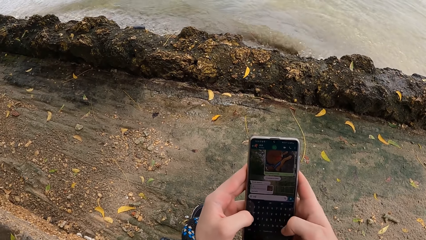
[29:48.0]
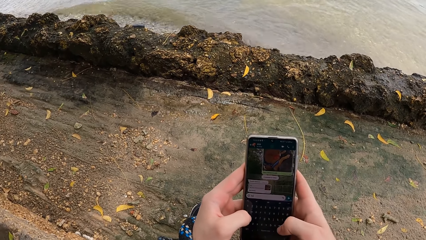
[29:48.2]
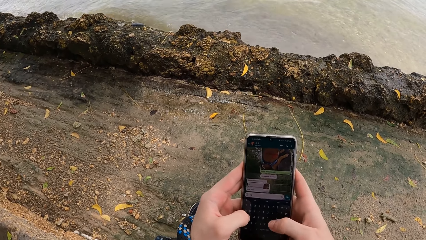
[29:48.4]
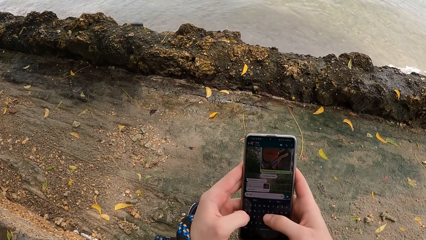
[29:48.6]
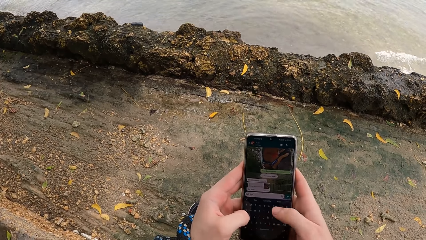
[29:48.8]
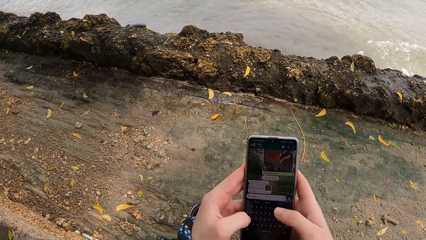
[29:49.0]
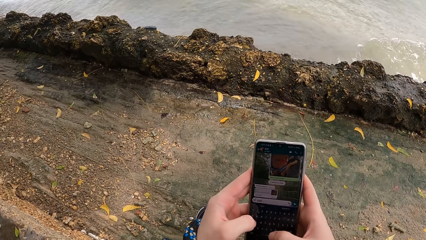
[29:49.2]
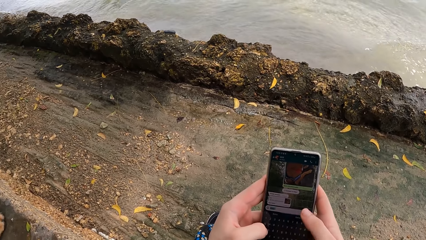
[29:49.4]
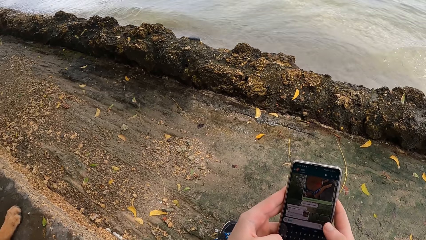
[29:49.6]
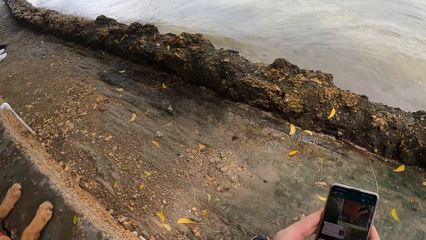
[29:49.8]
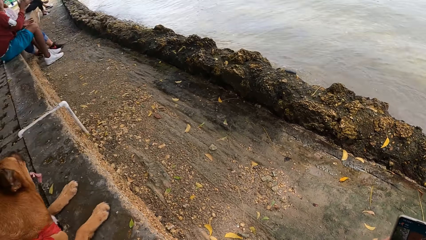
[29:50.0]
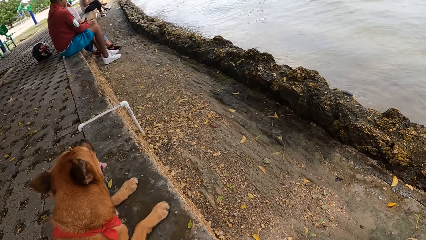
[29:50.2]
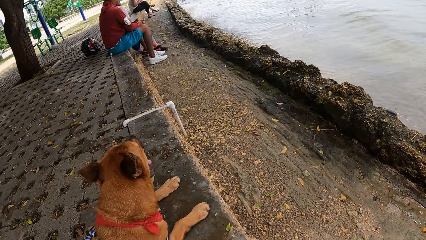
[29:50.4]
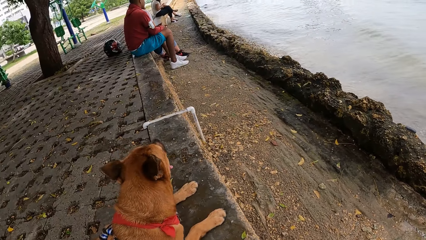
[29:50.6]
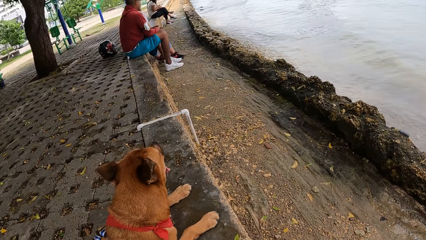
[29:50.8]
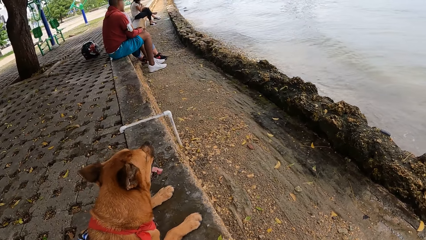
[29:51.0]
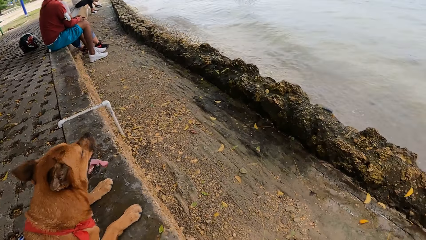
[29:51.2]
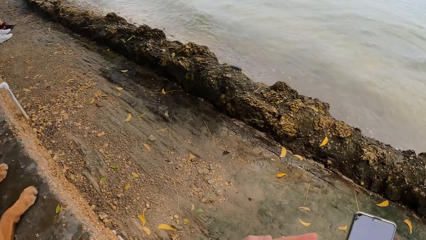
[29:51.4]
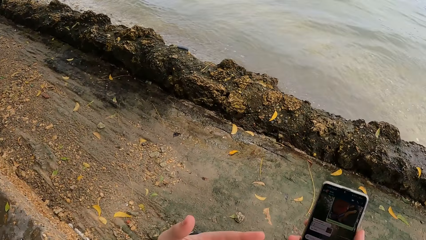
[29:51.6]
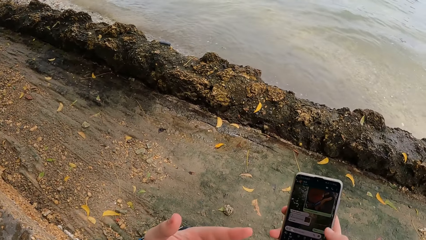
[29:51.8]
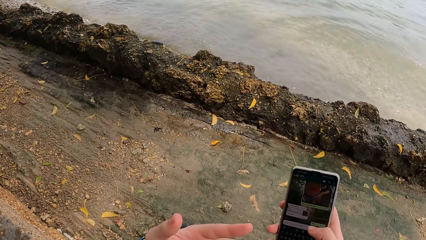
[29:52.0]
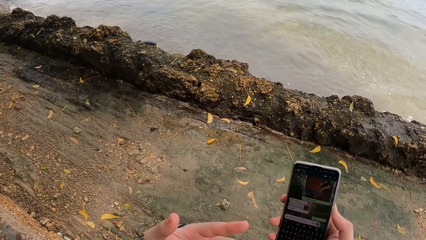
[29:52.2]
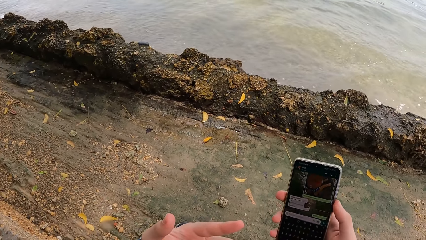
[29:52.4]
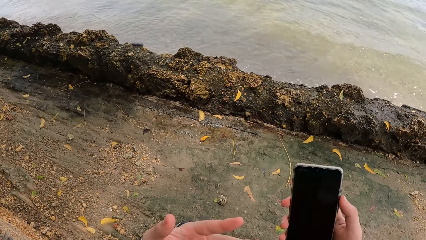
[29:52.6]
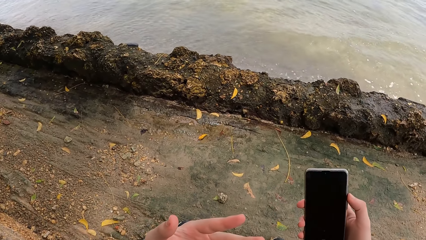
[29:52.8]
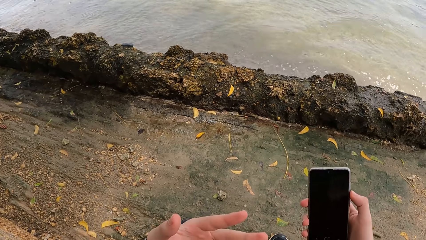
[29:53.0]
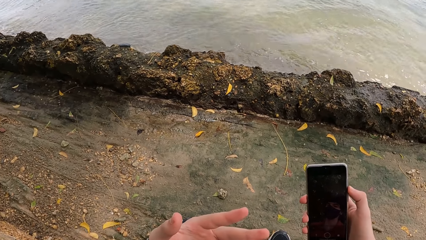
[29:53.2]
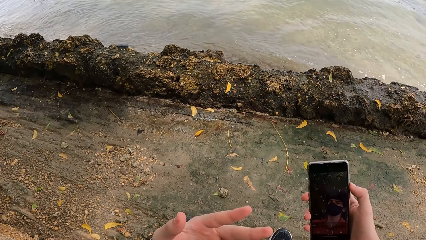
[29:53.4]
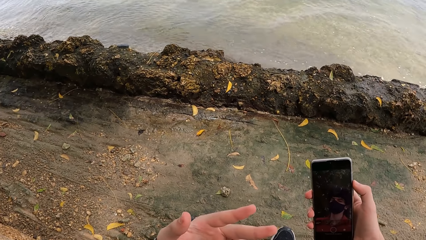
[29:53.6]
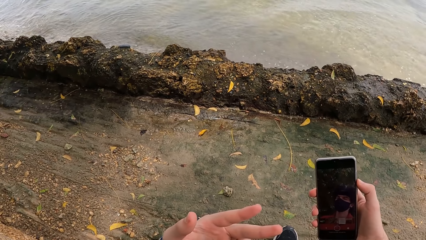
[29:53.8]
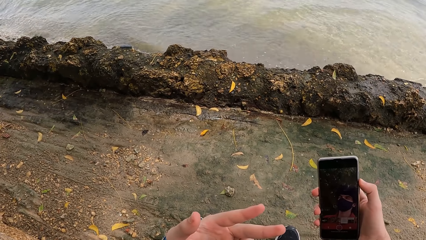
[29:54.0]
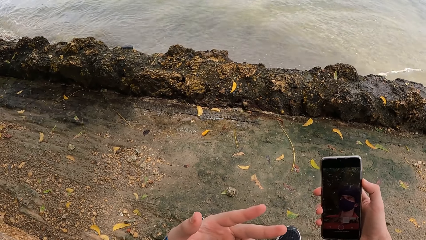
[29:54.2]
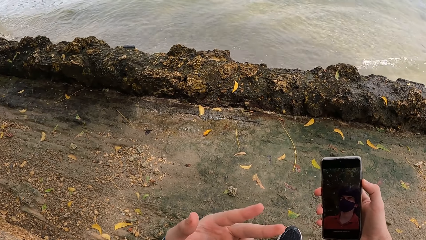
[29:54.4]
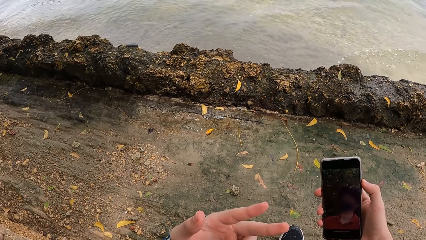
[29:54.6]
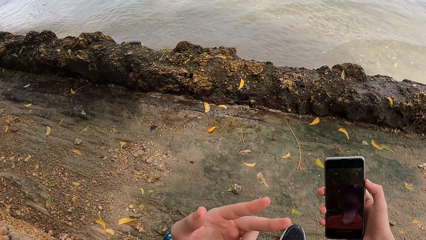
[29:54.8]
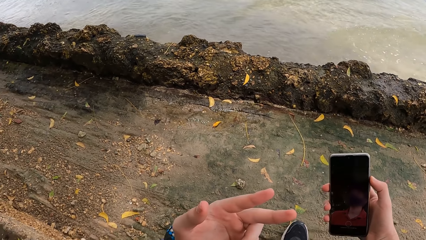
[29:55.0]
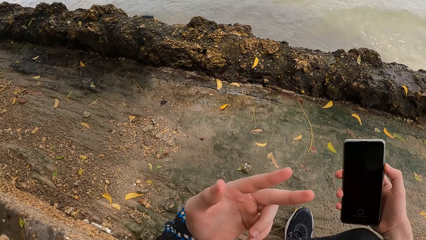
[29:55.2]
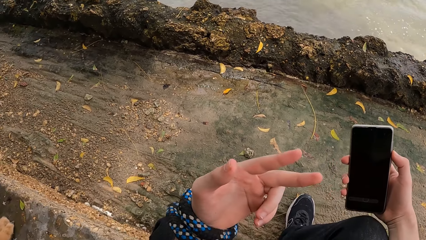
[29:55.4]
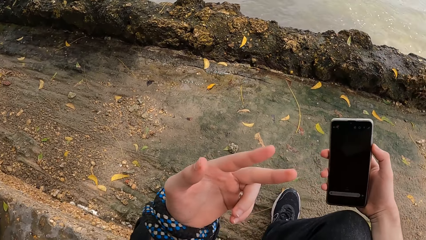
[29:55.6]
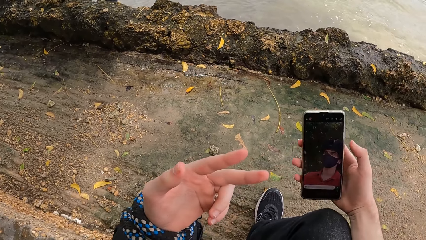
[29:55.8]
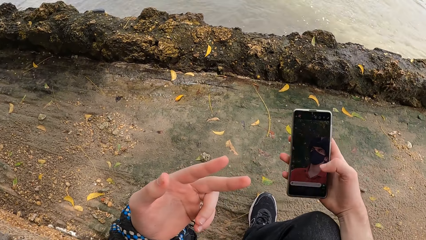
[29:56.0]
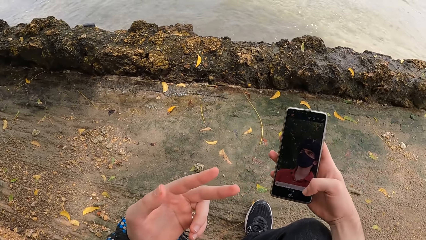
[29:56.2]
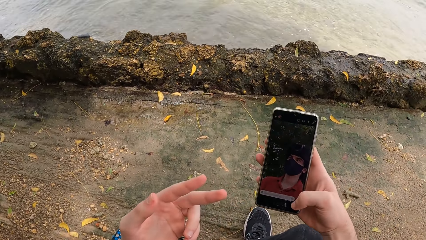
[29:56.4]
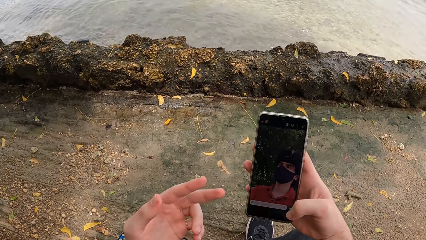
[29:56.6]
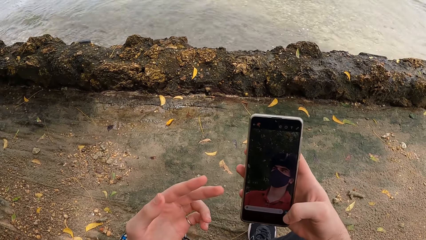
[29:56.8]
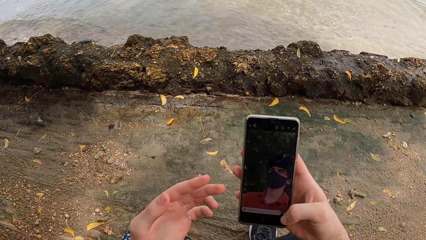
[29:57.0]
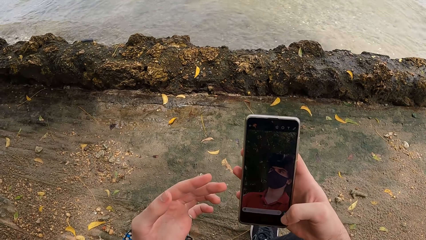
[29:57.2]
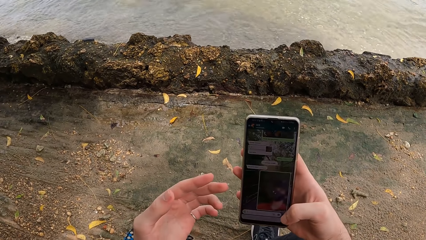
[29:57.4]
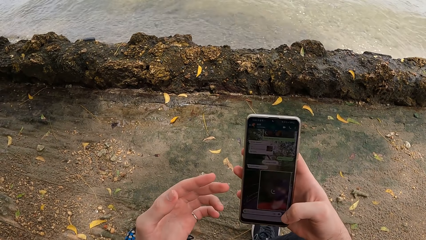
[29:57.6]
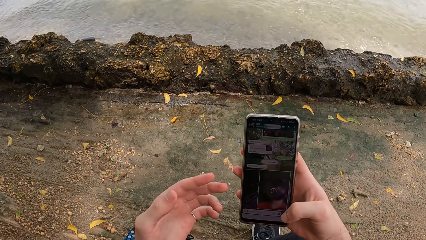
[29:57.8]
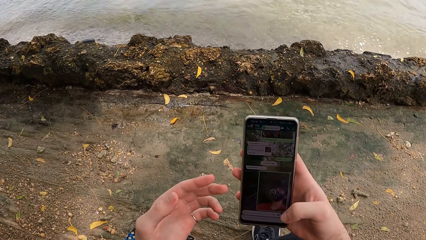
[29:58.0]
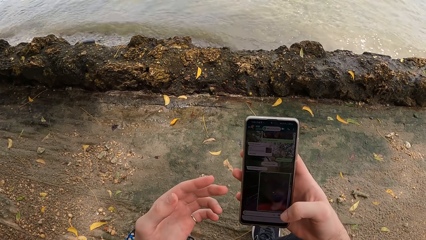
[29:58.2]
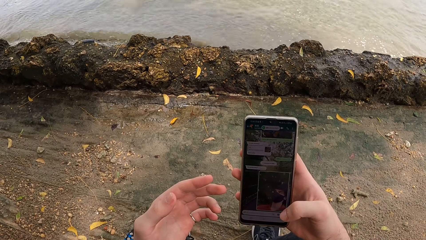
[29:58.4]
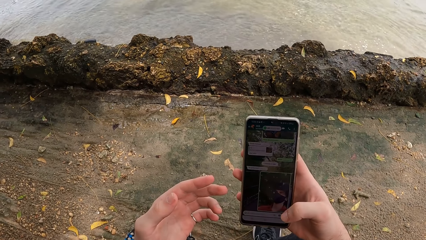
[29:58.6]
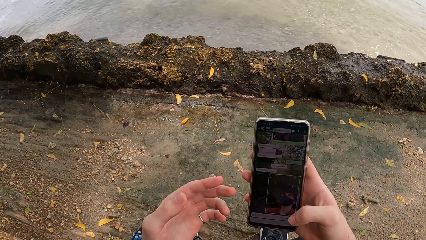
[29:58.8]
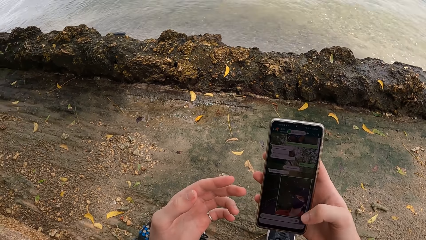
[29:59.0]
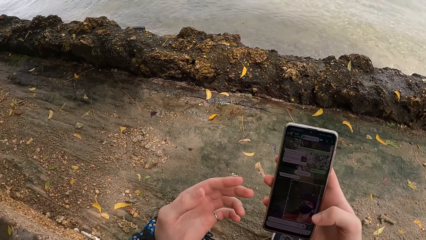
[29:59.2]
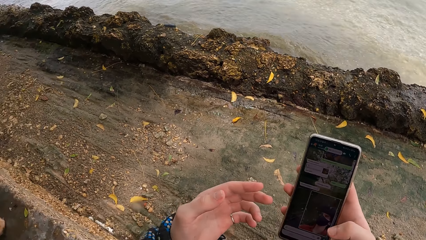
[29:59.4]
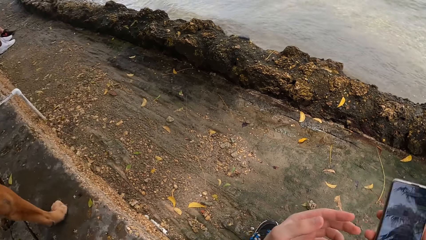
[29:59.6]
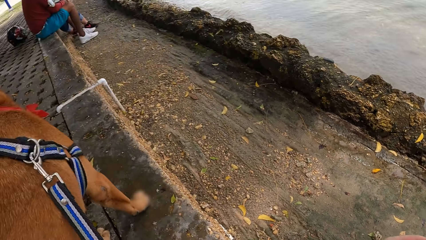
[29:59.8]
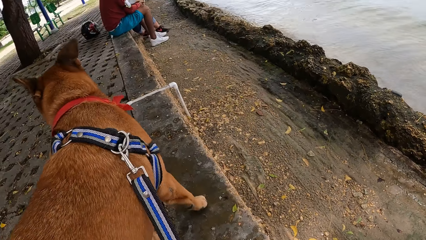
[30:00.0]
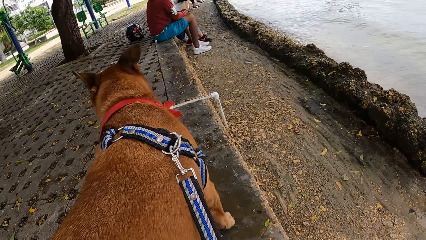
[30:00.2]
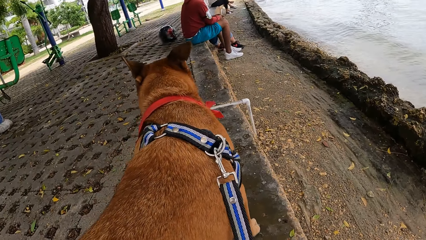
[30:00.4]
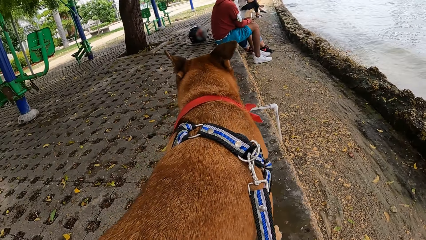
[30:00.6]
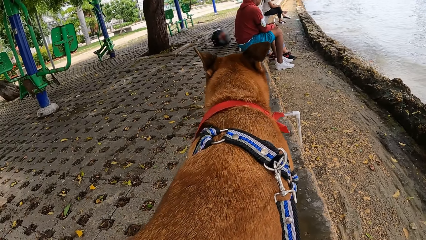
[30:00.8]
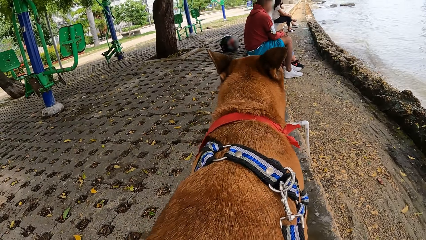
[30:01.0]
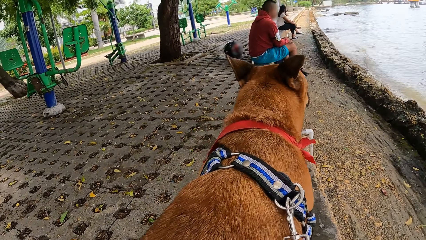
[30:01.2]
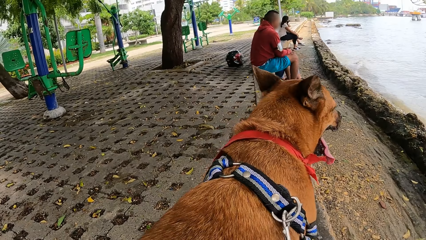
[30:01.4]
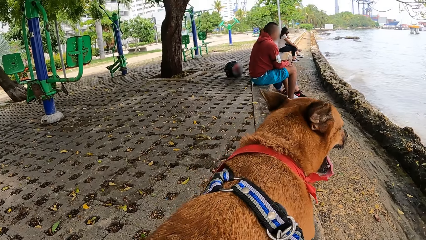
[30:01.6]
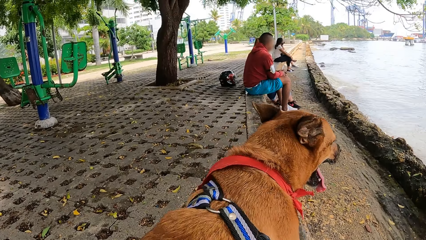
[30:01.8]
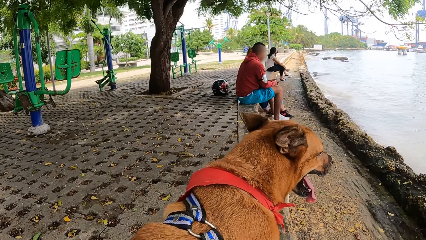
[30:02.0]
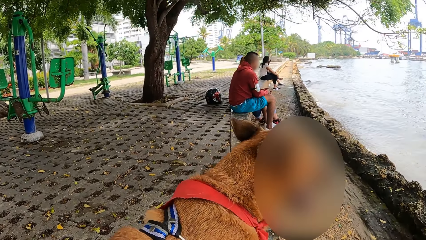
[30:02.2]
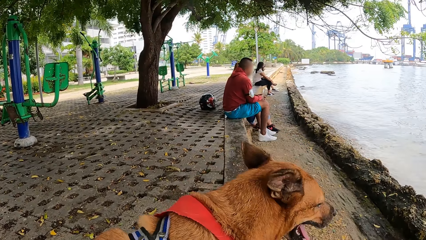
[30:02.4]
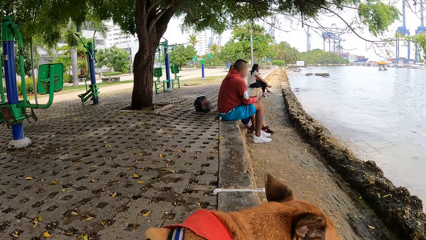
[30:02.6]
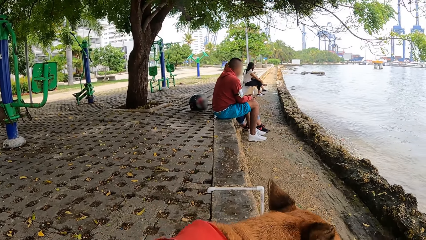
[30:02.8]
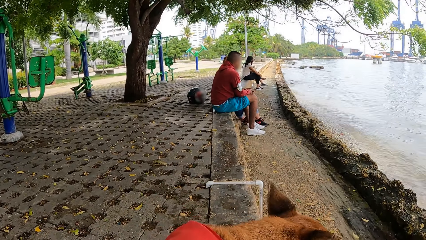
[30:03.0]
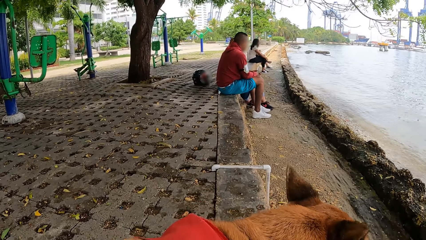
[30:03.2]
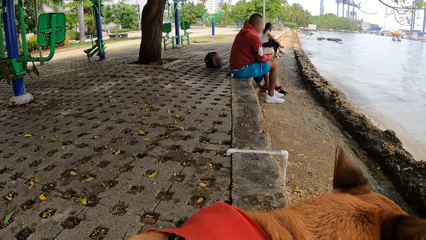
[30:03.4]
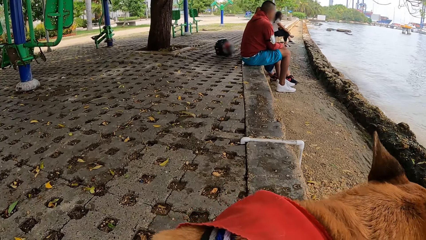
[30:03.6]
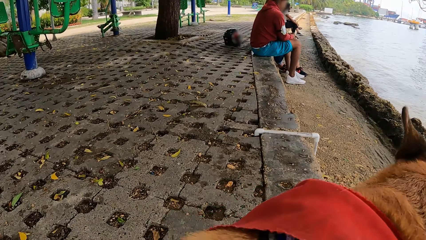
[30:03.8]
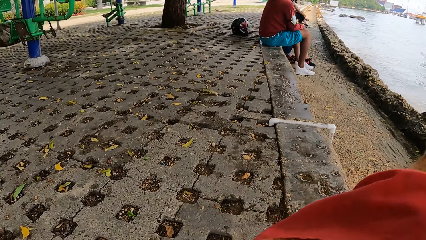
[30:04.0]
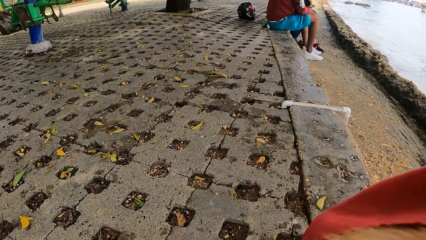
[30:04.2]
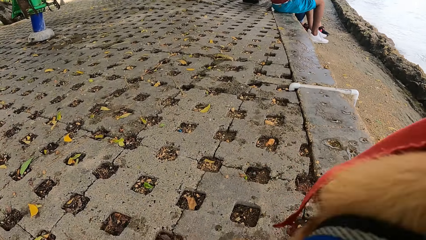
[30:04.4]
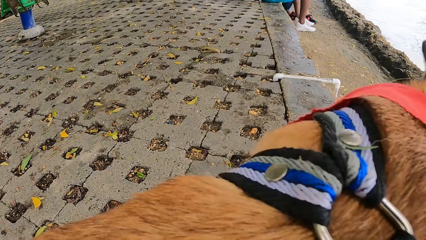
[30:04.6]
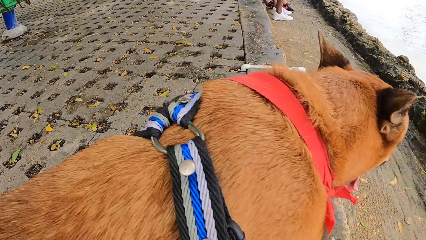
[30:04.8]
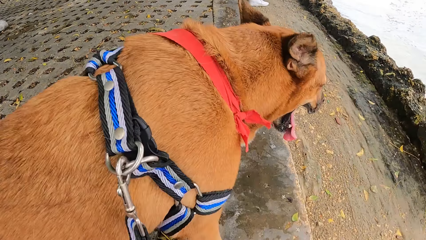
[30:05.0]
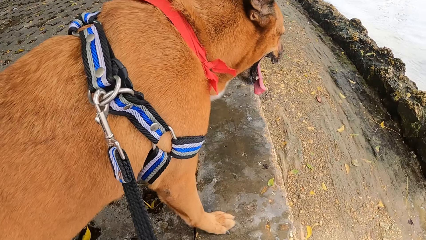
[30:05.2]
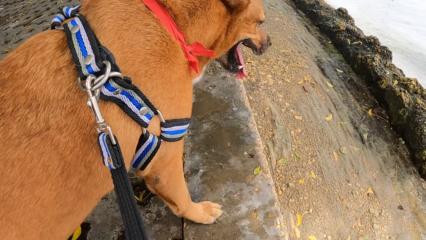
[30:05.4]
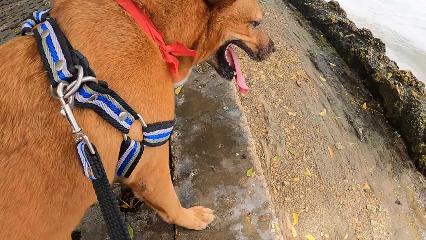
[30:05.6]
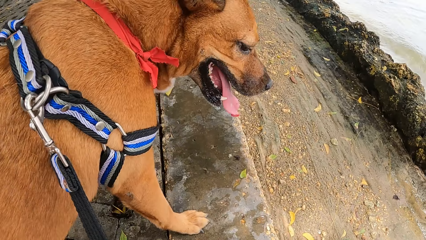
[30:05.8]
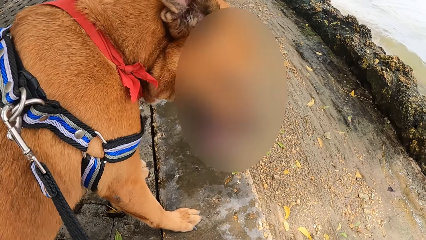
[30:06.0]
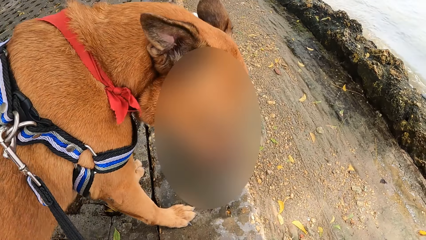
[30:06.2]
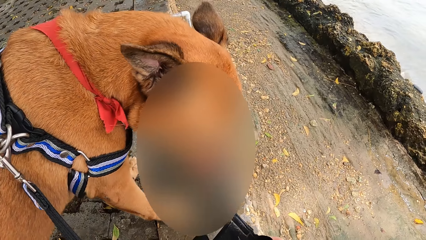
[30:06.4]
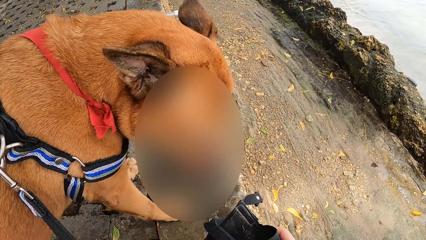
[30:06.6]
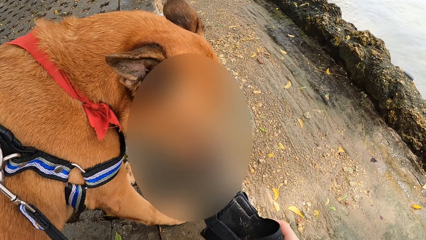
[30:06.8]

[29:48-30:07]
The camera wearer looks around. They take a selfie. They look at the dog. They look around.
